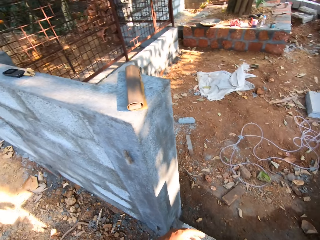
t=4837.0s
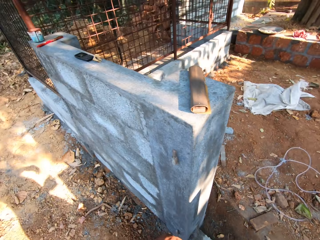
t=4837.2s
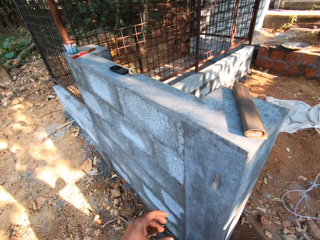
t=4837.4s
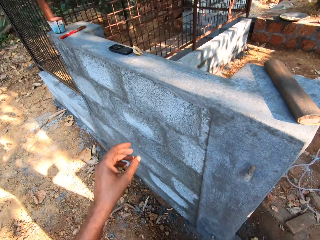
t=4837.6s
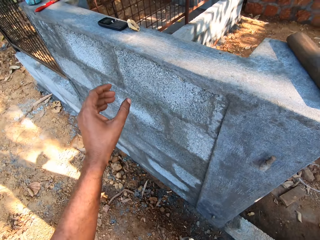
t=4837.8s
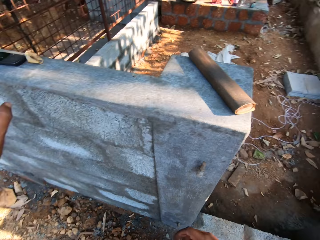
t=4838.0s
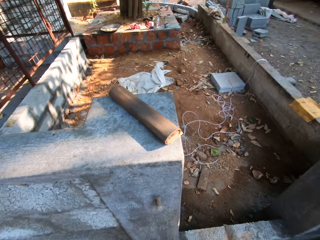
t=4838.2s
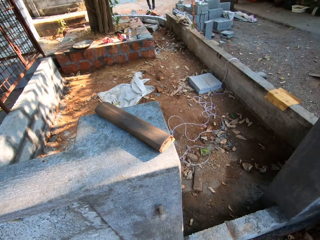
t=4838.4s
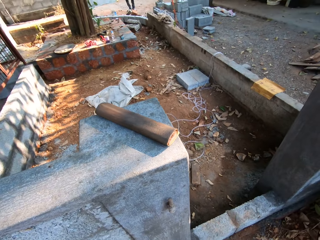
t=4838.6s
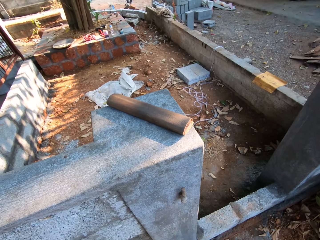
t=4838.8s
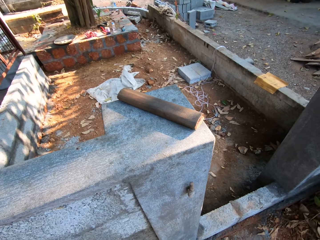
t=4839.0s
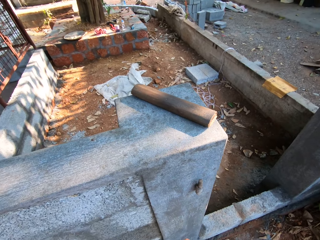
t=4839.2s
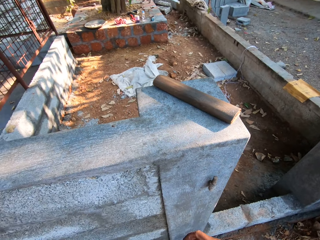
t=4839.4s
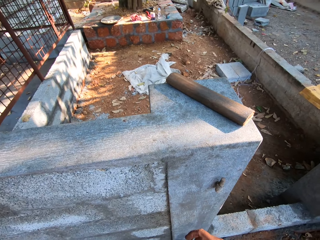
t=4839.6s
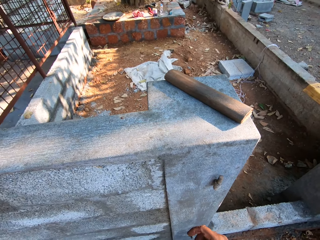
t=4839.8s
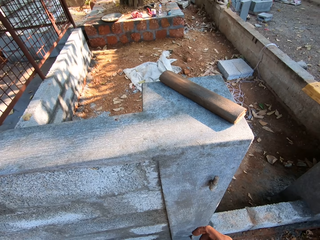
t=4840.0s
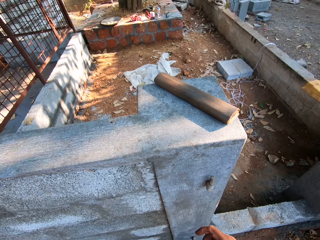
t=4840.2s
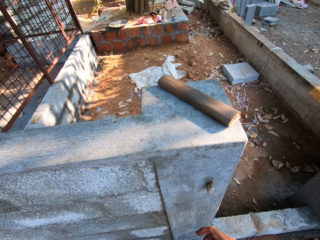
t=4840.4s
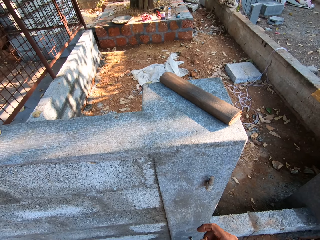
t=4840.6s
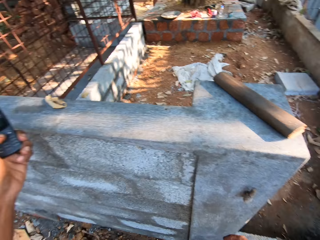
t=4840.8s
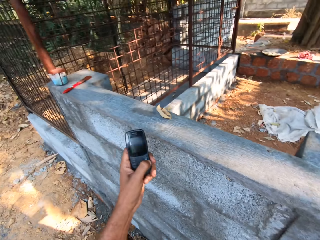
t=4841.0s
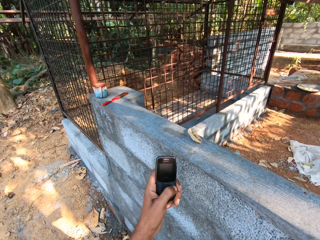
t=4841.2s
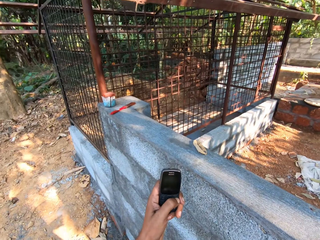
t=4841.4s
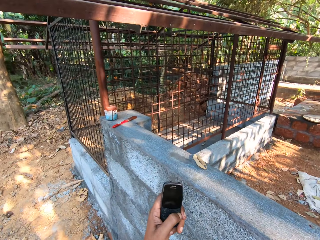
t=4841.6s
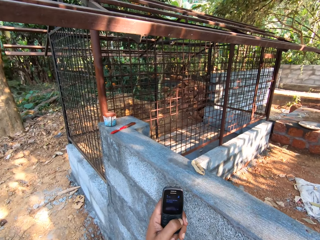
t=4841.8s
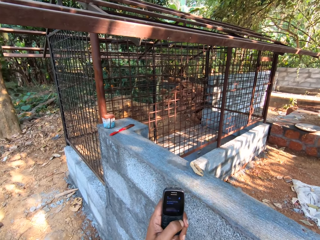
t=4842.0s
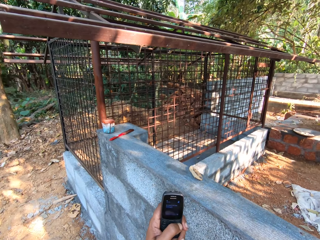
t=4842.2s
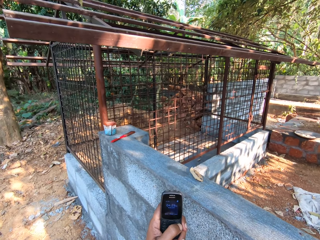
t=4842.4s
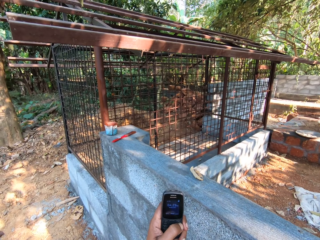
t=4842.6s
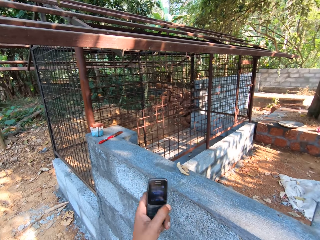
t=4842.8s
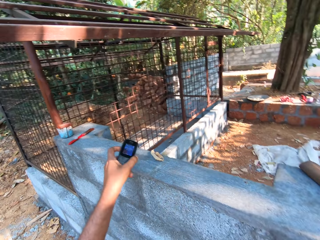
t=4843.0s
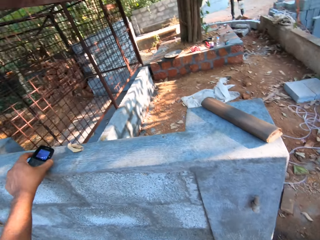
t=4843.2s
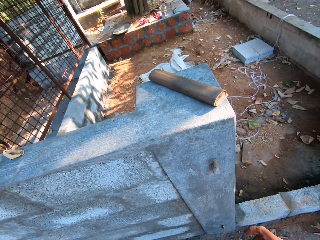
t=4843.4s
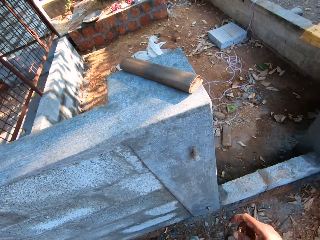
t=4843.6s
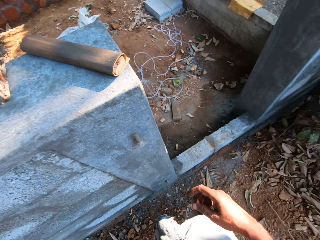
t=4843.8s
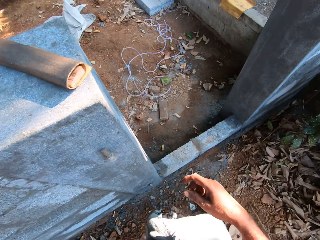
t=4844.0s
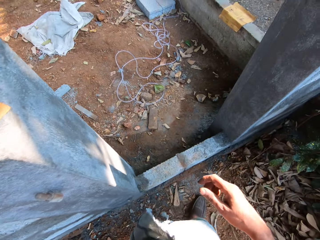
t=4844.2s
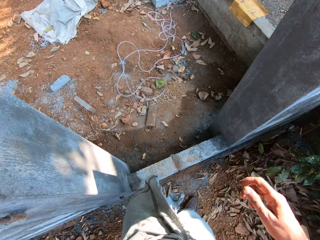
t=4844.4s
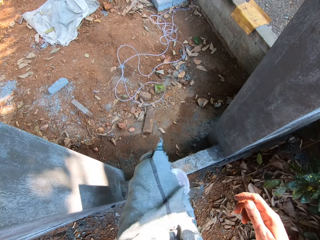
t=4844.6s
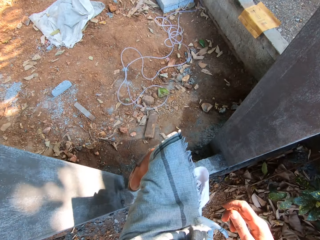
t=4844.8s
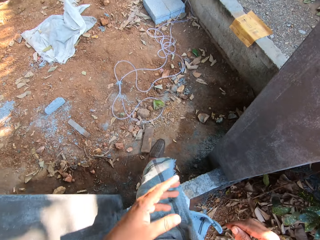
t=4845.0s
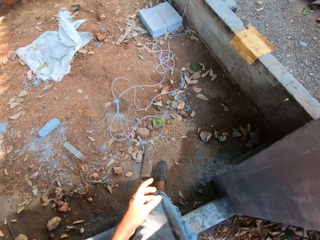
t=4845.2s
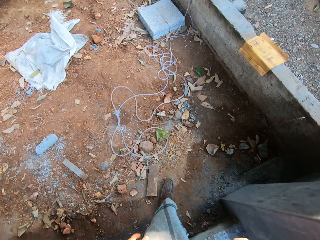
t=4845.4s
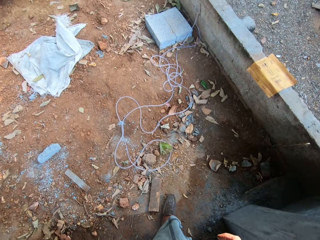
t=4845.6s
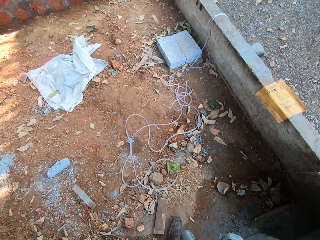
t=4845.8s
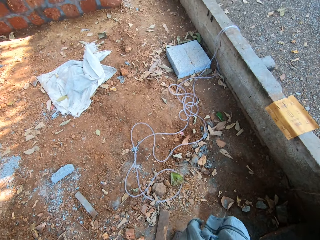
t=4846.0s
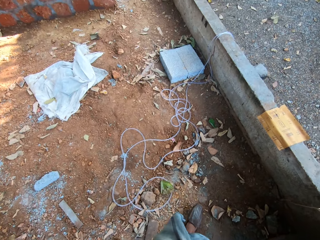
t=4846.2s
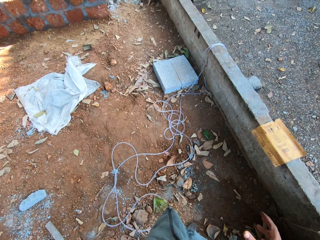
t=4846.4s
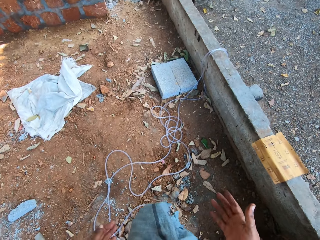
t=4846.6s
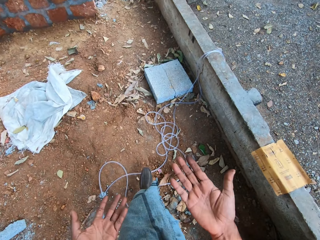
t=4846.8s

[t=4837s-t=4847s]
The camera wearer picks up the phone. He operates the phone with his left hand. He drops the phone on the wall with his left hand. He steps forward.

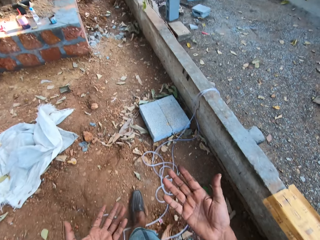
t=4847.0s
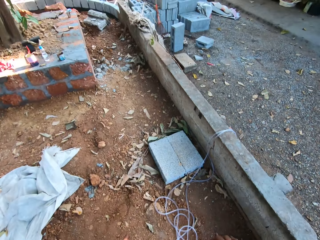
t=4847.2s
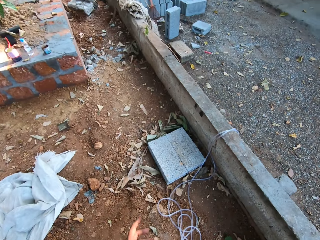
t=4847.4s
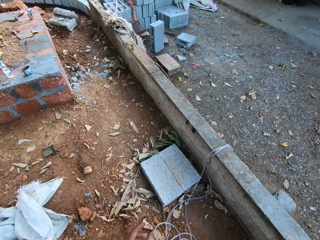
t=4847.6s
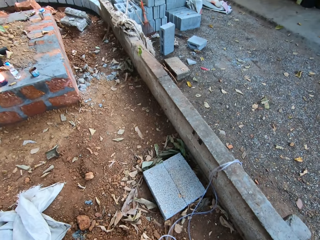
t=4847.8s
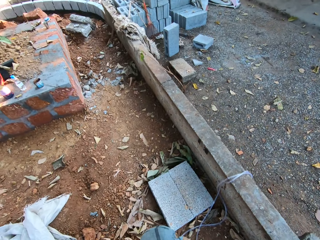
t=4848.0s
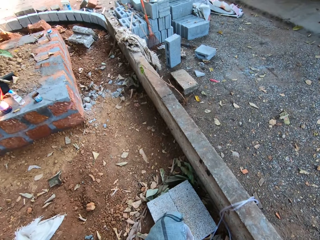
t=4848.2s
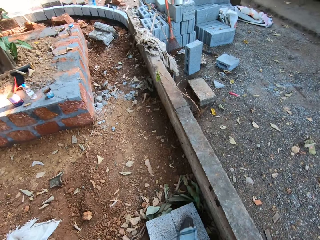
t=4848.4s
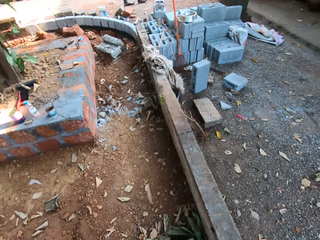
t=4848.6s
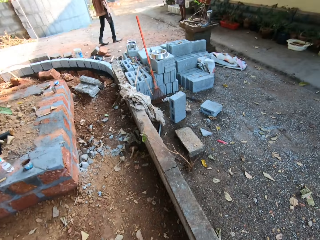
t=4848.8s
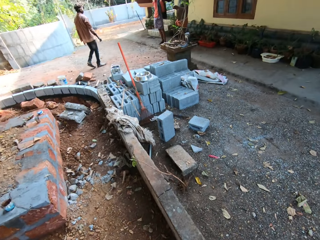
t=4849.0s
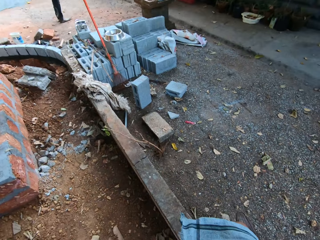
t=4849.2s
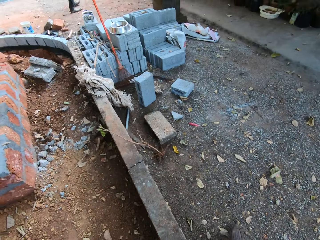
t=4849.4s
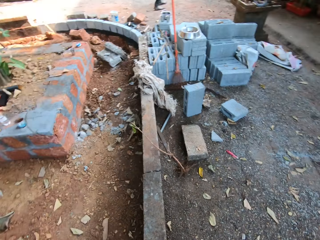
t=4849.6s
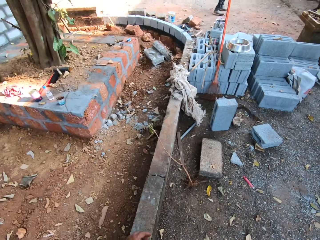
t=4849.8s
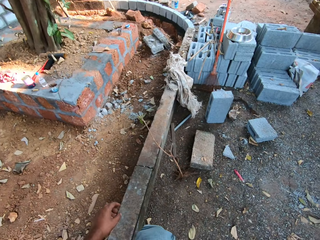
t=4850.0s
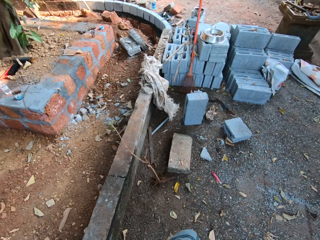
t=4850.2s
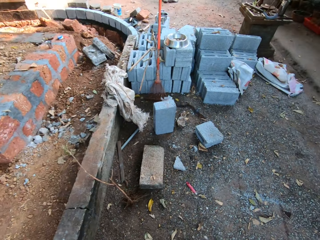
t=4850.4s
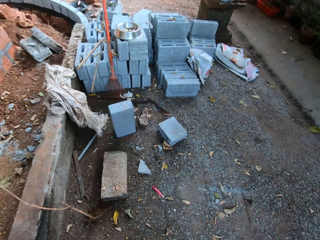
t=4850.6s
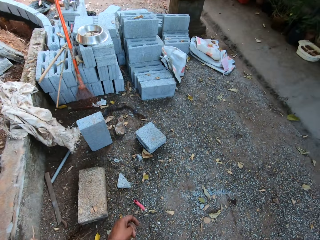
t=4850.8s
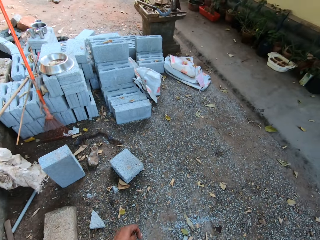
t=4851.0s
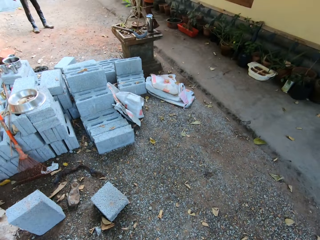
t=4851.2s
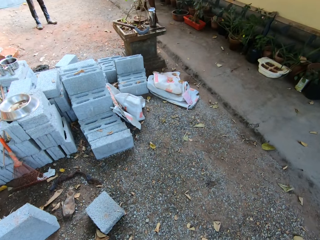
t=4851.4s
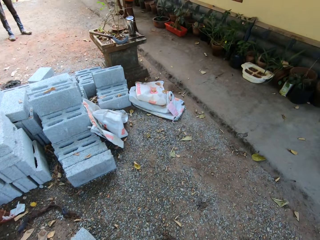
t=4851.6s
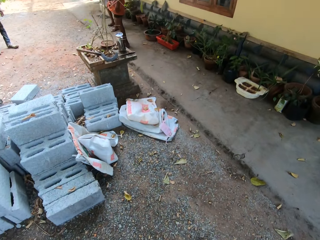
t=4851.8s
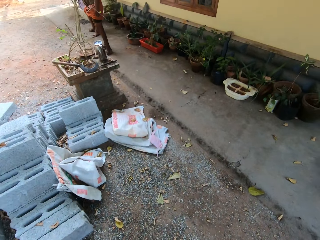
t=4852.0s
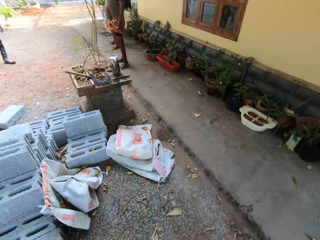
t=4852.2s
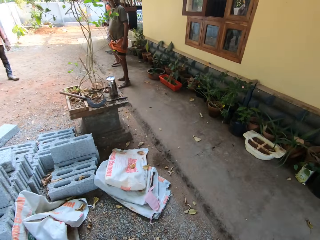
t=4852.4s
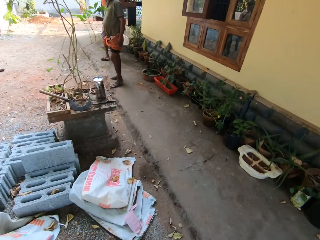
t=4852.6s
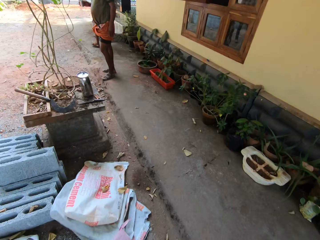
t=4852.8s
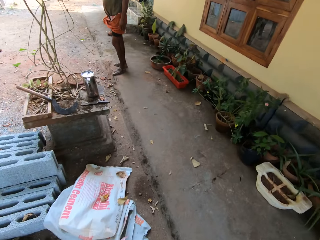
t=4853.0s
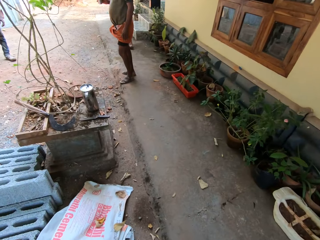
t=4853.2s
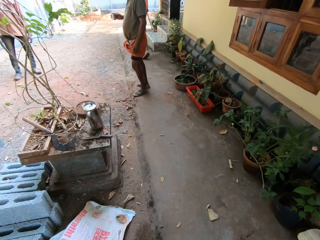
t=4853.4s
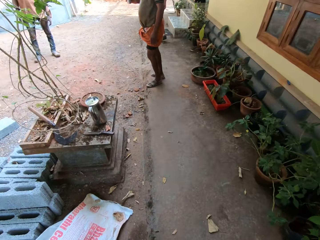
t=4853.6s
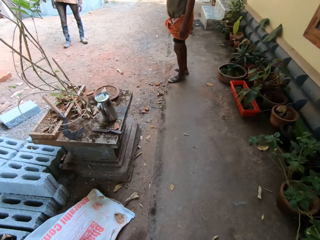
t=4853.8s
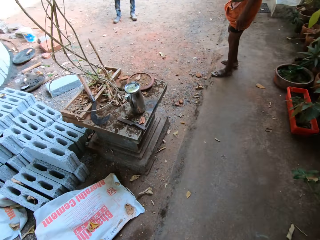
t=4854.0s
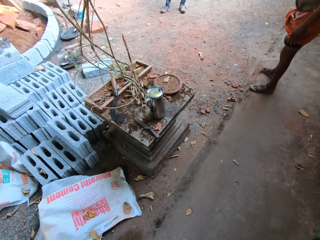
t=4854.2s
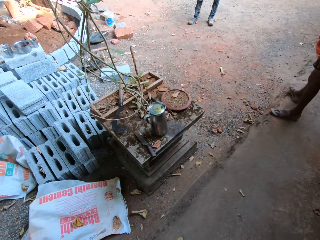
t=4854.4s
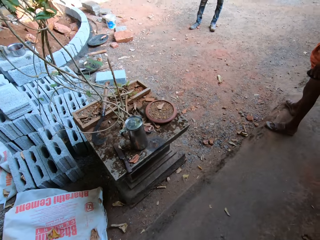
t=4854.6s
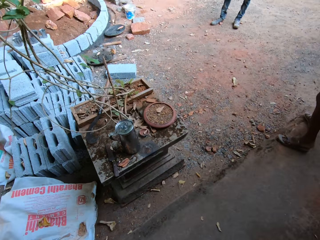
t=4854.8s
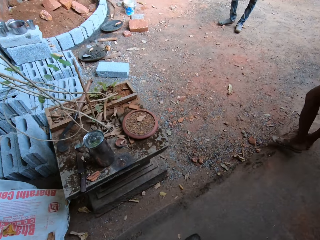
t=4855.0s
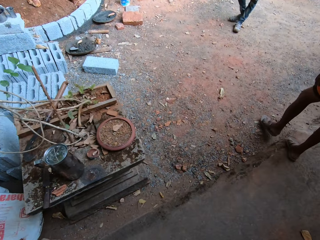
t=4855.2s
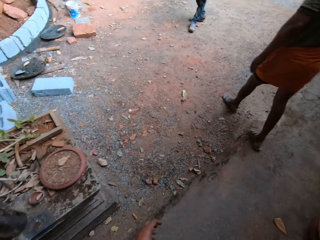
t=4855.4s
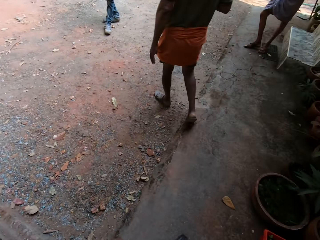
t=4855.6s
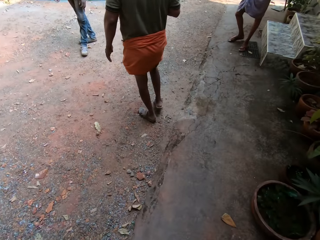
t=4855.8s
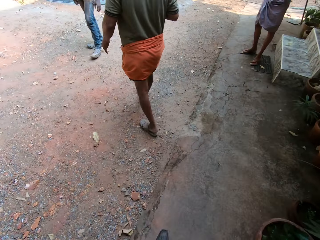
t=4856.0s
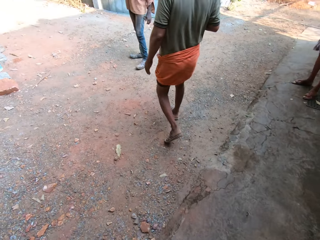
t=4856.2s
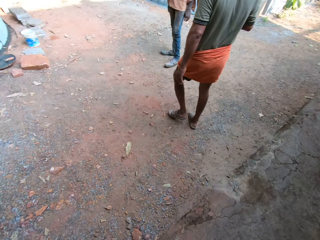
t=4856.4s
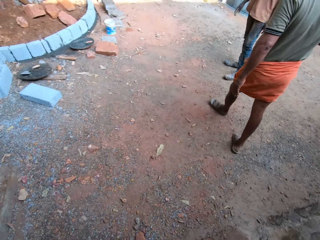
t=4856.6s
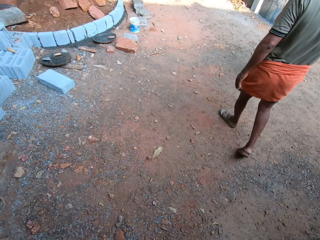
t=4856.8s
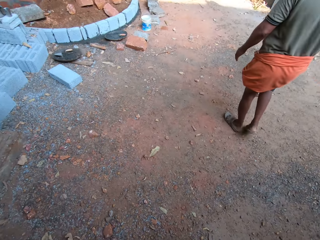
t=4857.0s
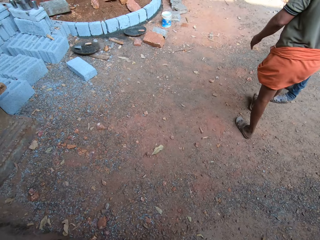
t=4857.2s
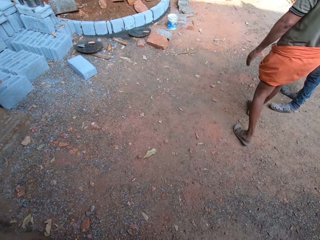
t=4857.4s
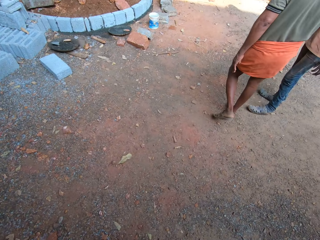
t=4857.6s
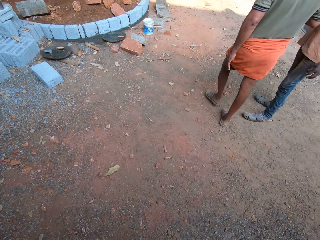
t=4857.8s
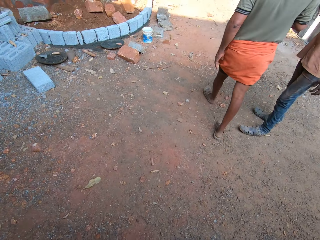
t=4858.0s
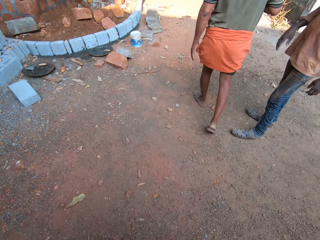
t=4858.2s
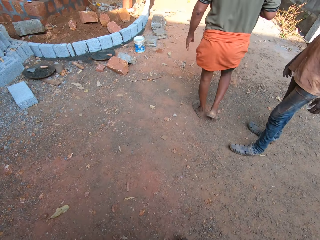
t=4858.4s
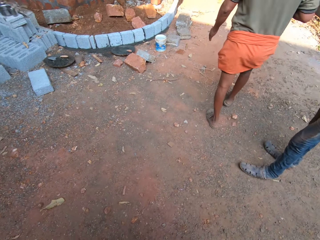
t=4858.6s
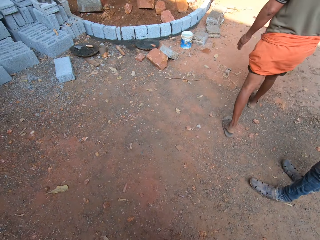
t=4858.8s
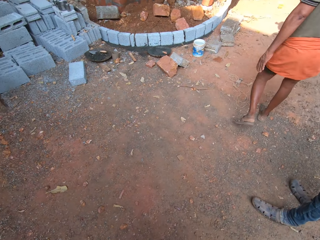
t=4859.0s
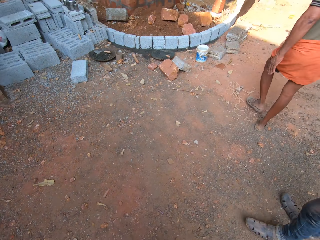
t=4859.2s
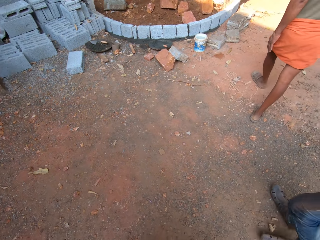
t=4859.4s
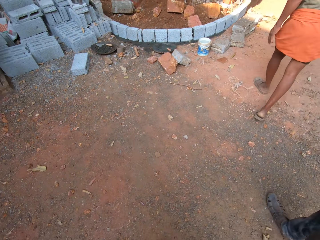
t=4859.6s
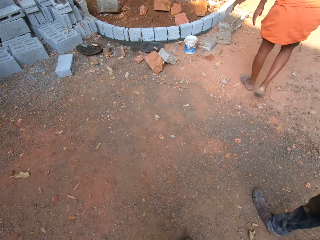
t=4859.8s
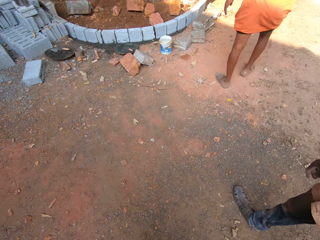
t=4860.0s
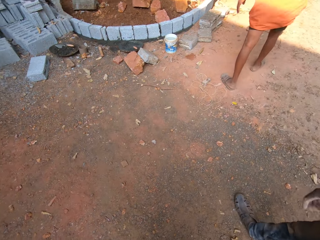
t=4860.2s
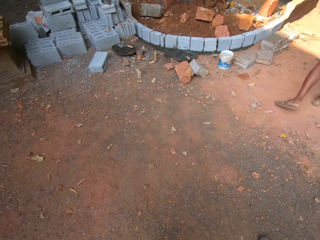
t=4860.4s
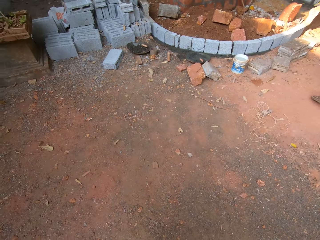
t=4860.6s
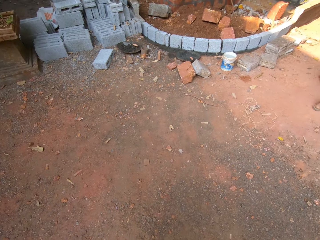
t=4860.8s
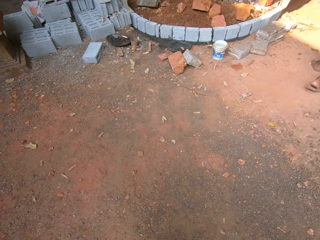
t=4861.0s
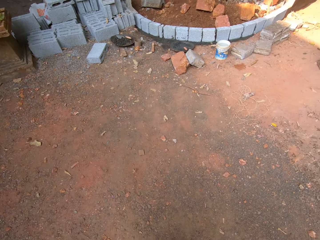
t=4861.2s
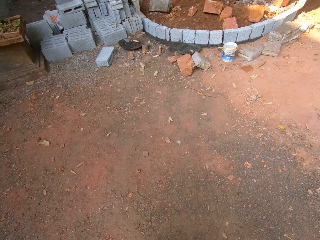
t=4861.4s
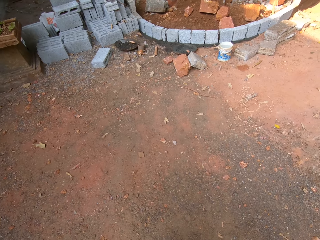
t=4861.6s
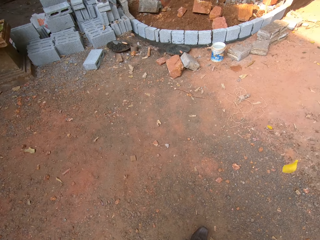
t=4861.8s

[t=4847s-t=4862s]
The camera wearer looks around. They step forward. A man steps forward.
